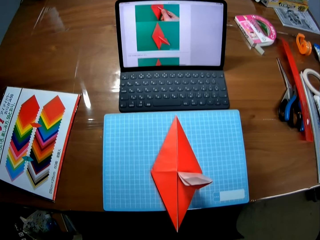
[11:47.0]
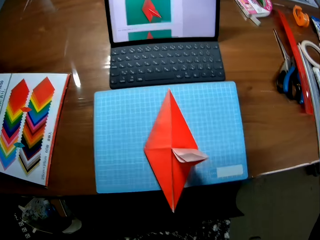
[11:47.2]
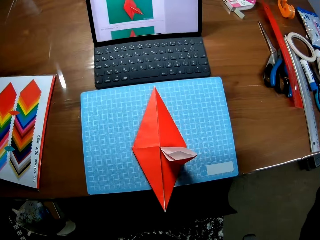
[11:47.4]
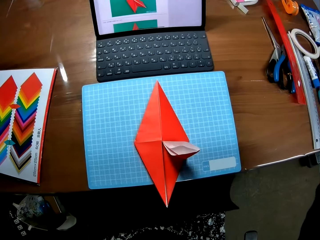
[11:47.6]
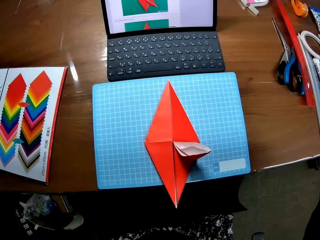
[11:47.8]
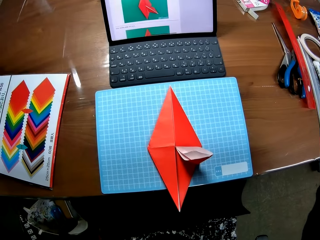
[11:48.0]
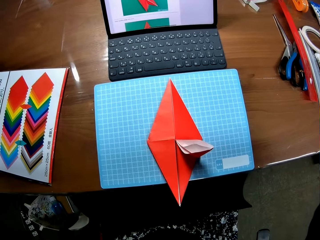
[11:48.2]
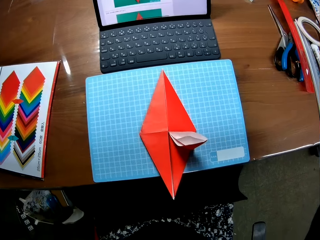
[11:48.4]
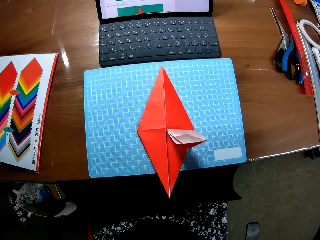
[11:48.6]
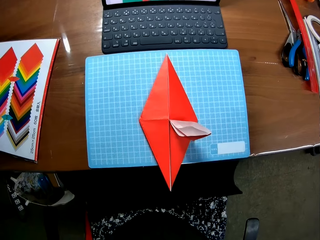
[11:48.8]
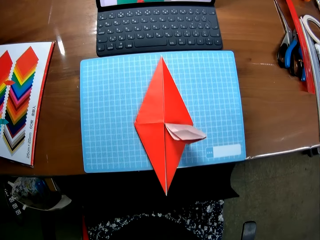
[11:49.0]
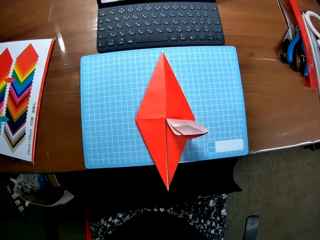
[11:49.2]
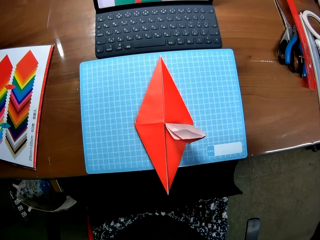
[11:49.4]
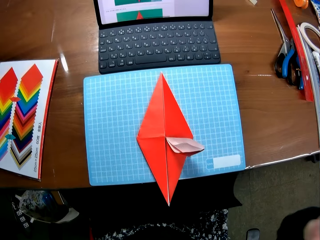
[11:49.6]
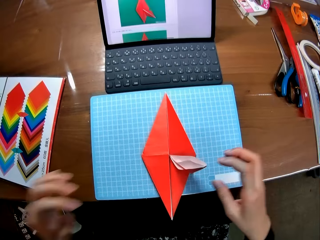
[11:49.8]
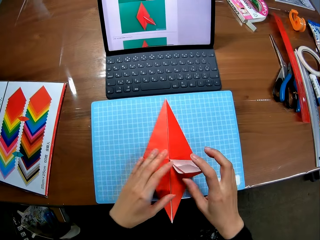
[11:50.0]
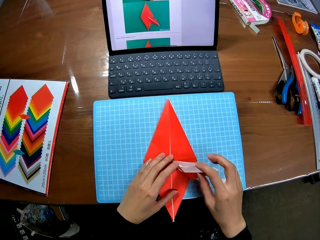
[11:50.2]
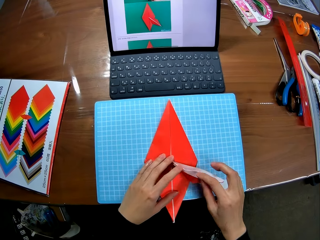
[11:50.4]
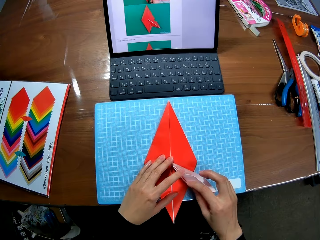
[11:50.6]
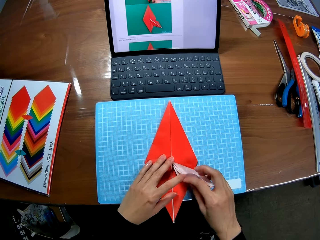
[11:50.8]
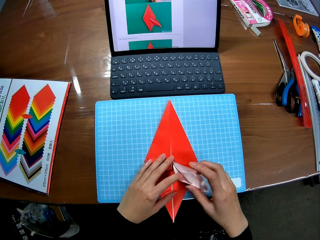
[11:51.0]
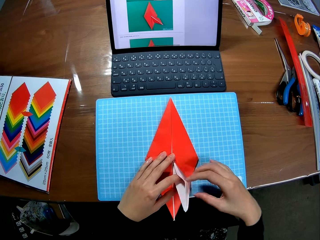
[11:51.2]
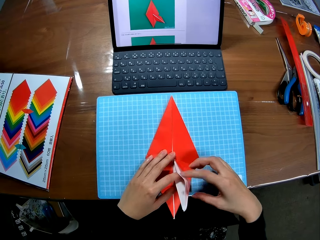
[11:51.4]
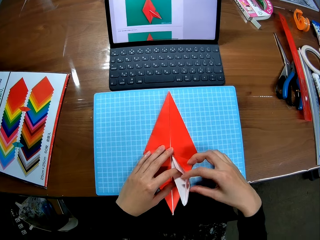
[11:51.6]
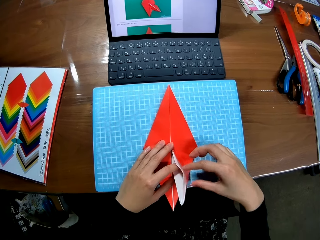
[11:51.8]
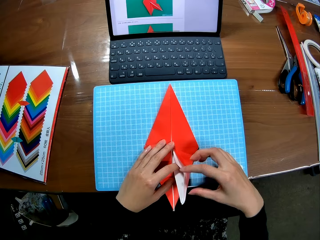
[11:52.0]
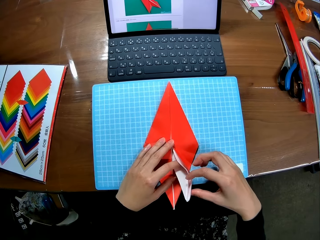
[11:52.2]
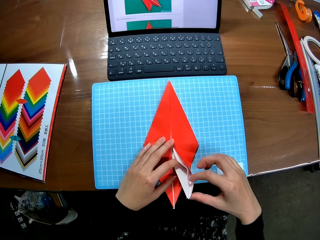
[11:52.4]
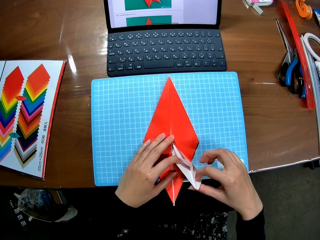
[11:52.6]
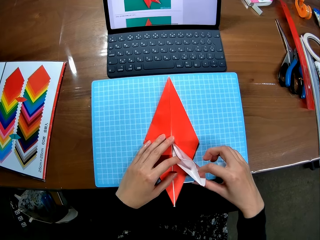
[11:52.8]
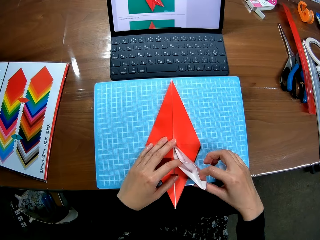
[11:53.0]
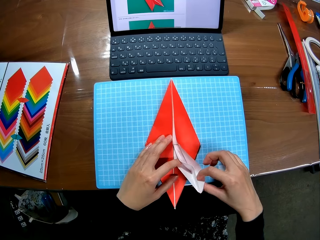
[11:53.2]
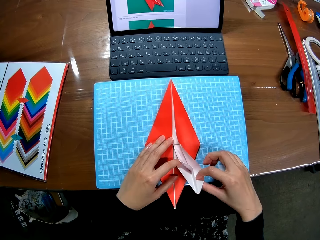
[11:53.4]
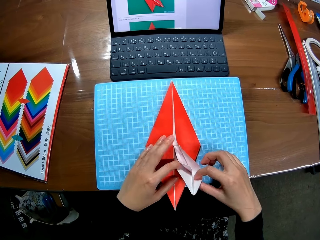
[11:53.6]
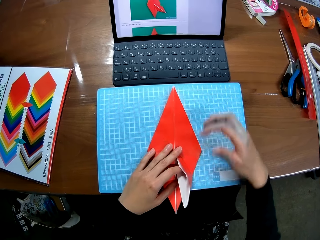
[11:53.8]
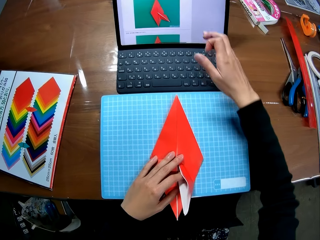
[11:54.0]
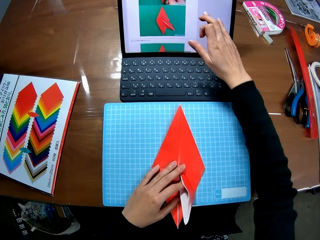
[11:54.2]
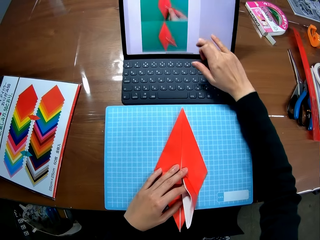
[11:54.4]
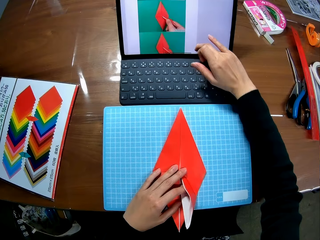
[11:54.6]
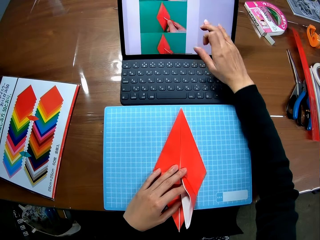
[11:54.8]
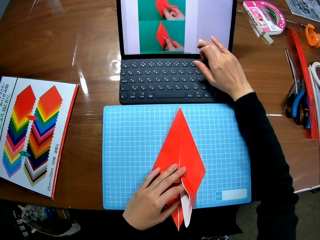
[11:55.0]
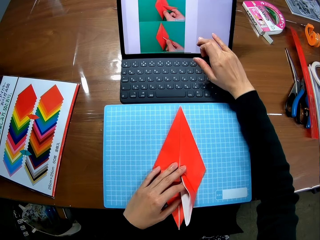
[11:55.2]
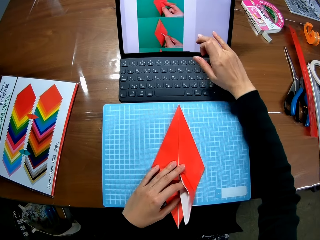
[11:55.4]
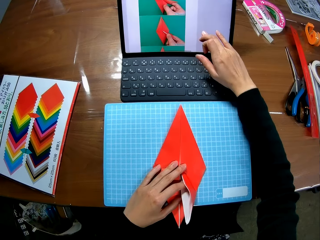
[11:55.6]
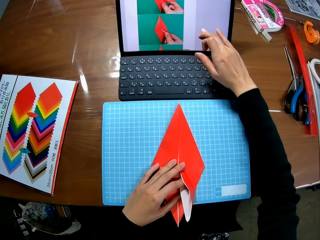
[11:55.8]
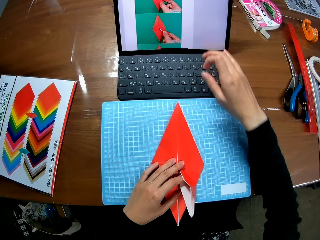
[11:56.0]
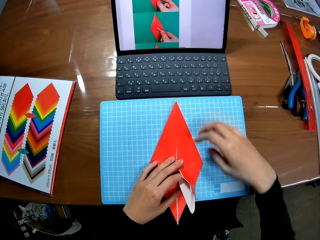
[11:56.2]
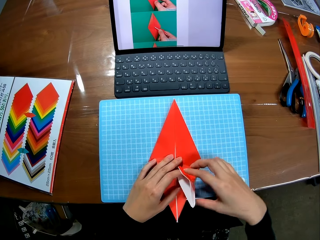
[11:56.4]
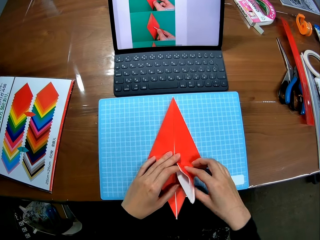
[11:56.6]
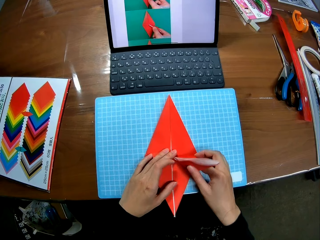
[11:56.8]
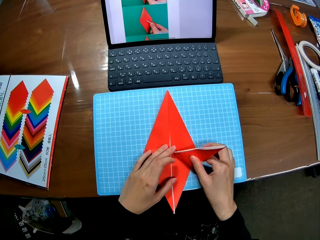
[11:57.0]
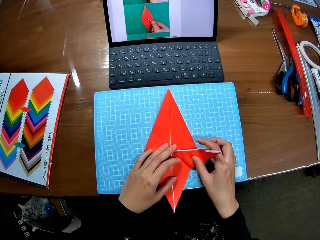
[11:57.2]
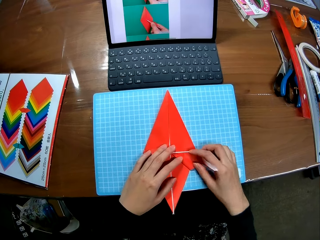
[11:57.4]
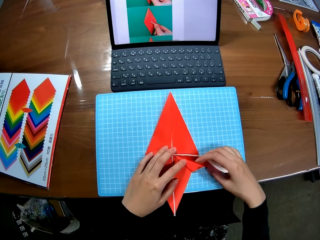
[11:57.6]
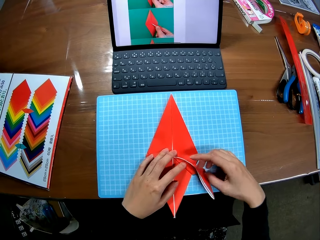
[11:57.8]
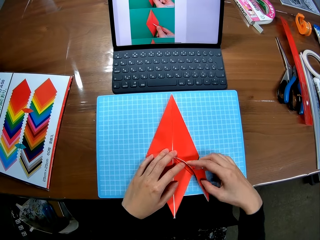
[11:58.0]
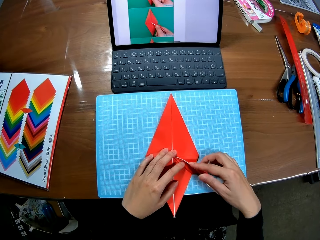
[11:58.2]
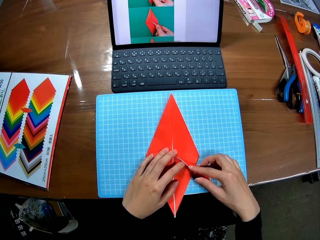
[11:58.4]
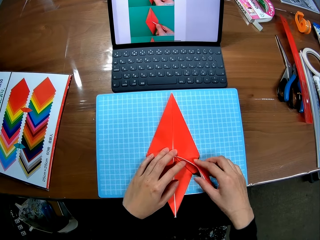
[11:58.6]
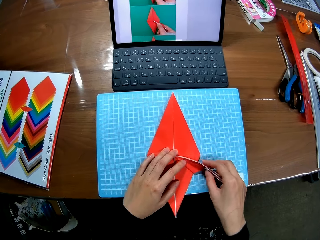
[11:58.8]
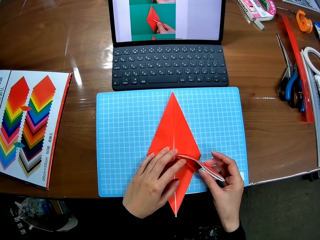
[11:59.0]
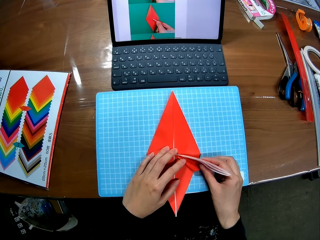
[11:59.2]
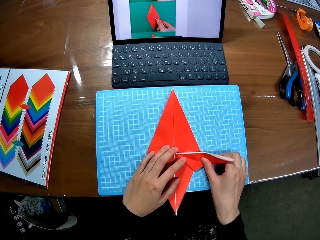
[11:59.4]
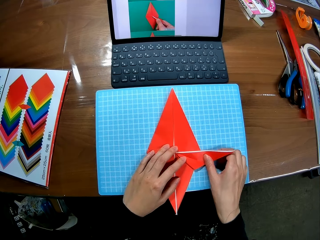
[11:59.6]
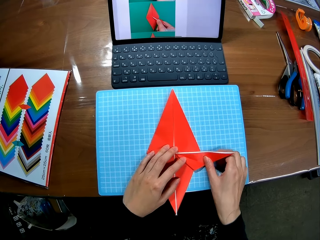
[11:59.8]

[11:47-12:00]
The camera wearer folds the paper craft. She scrolls down the screen of the laptop with her right hand. She crafts with a piece of paper.

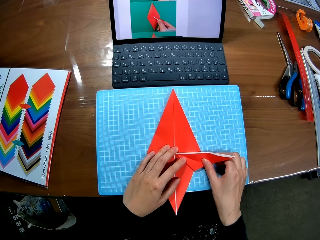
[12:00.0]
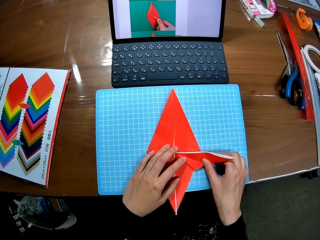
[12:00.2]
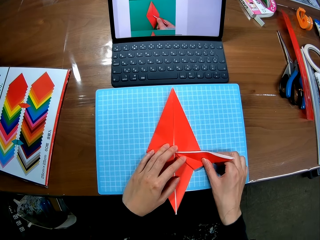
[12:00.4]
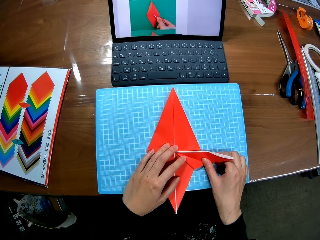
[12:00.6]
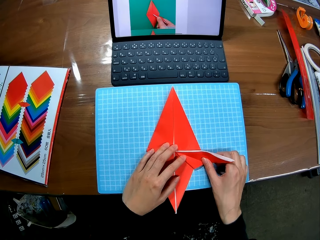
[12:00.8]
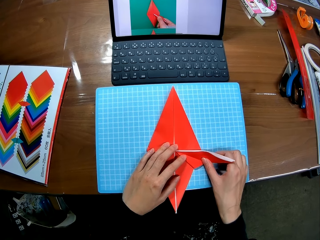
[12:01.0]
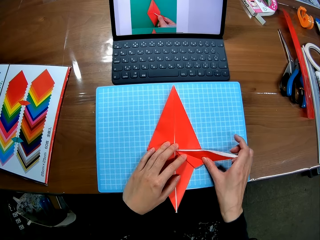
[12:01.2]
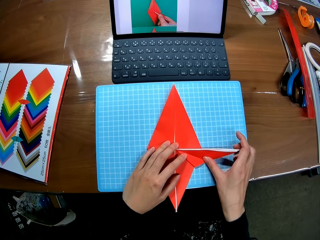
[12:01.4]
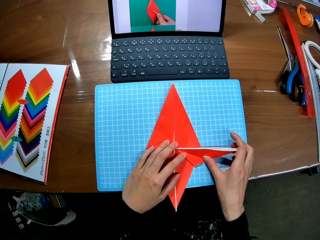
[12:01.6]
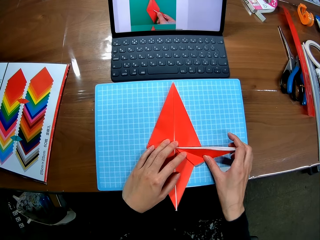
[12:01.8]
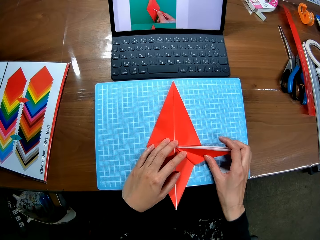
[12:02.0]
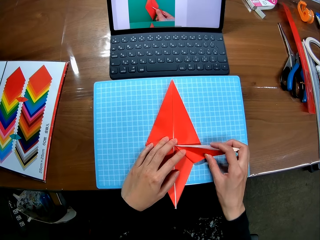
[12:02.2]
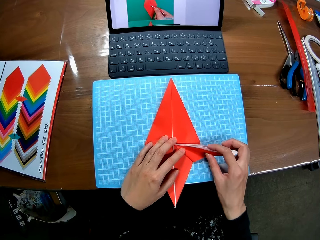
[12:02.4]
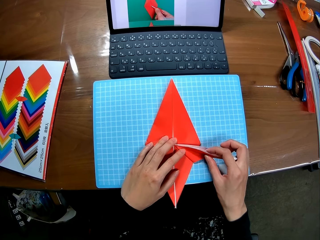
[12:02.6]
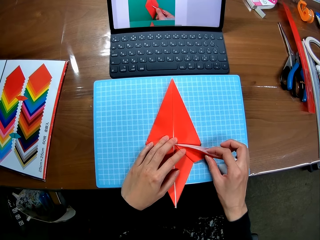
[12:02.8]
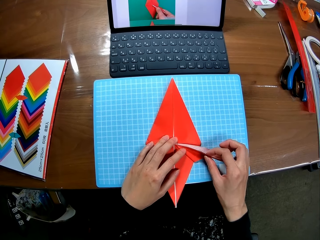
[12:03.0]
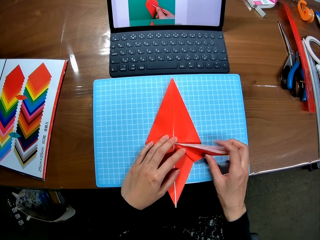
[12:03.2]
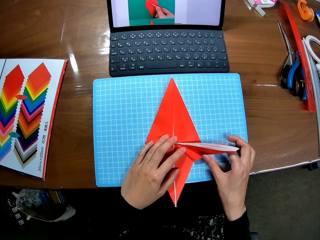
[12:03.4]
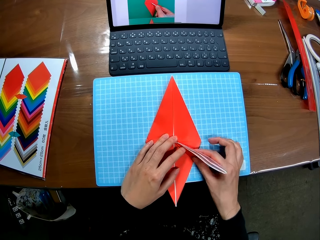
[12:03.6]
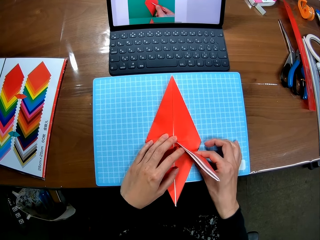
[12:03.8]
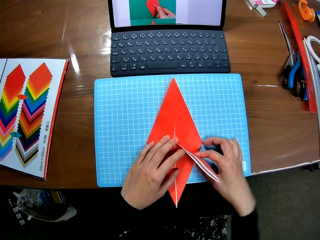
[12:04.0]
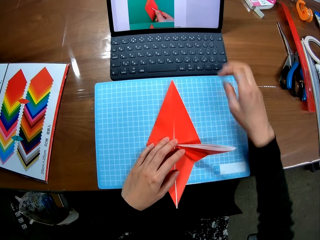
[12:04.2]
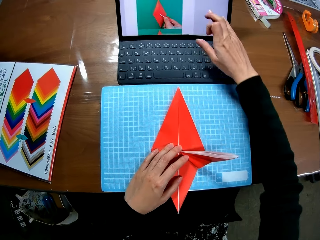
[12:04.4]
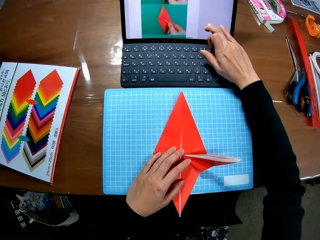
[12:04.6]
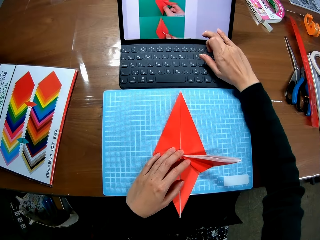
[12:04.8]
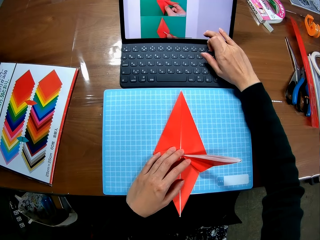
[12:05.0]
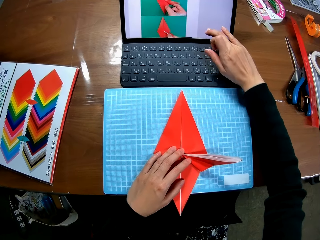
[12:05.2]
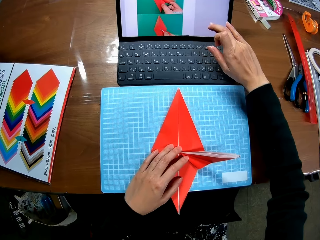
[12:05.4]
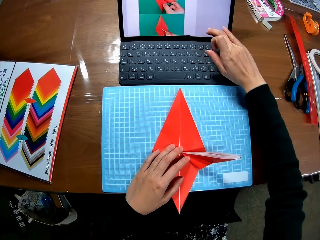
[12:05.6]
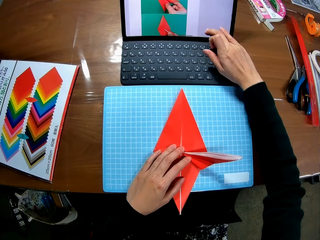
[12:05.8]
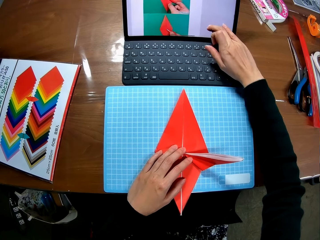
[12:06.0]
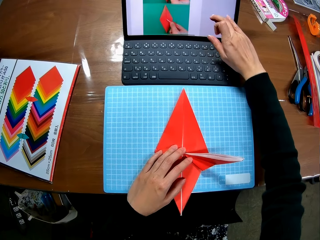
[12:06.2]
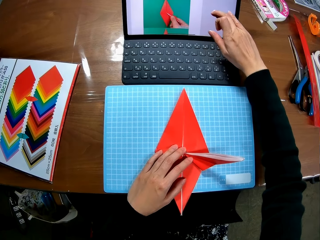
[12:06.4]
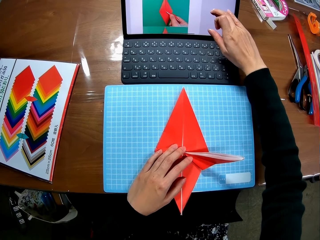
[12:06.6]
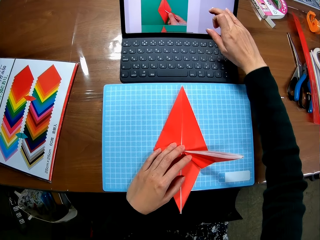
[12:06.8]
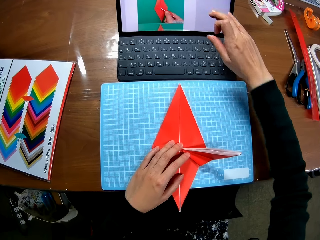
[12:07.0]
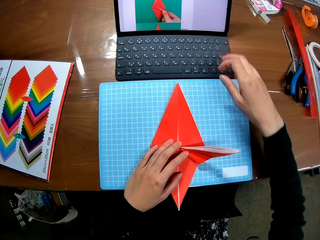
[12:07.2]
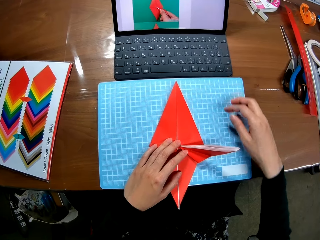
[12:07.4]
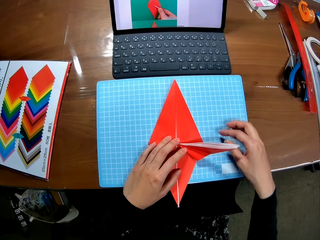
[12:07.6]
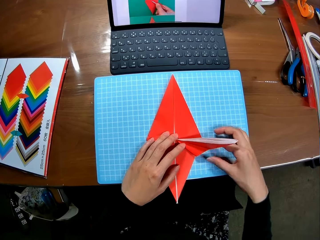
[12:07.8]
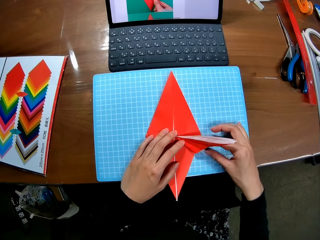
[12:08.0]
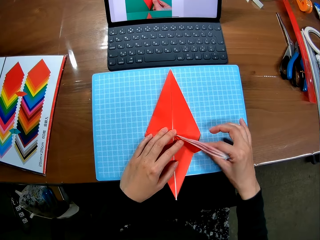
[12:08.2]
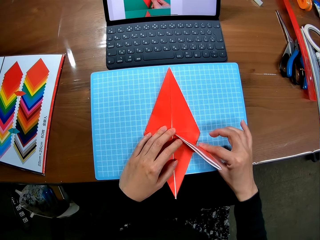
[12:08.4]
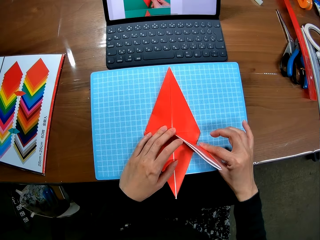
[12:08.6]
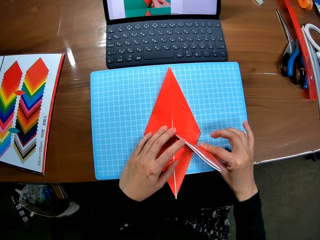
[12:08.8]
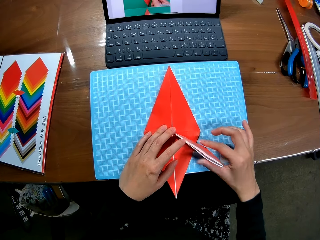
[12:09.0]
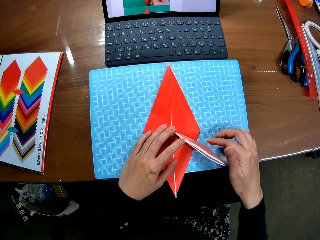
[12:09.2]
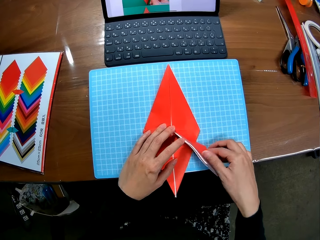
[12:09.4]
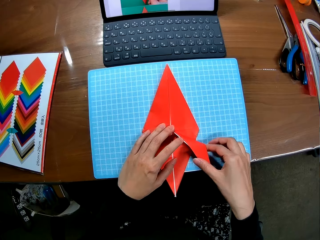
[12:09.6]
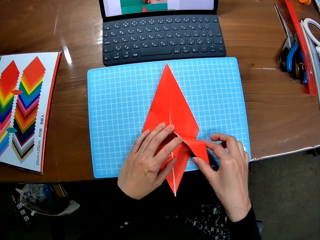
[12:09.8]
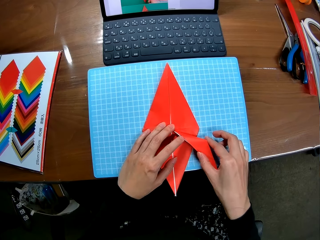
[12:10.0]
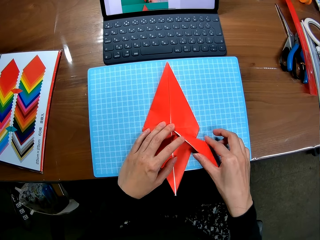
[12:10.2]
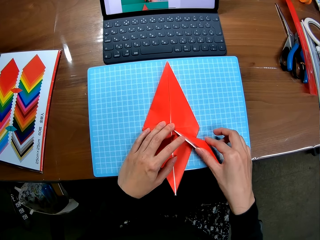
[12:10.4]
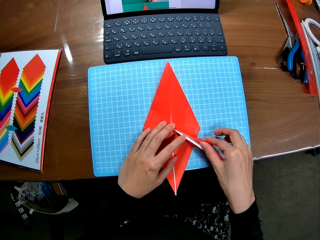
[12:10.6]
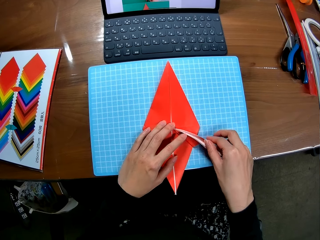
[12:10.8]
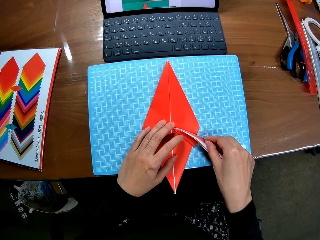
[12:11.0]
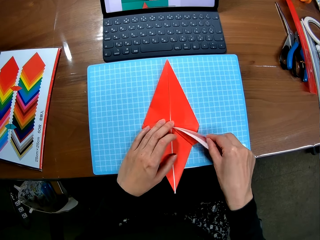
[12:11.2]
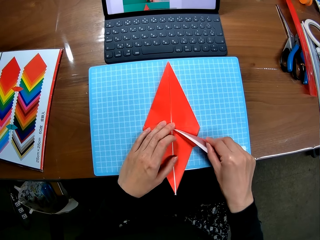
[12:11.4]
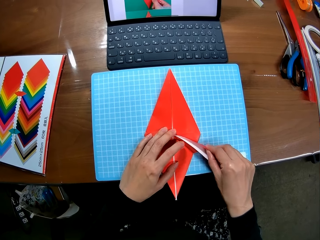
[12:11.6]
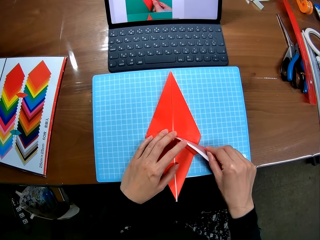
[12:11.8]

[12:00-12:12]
The camera wearer folds the paper craft. She scrolls down the screen of the laptop with her right hand. She scrolls up the screen of the laptop with her right hand. She folds the paper craft.
